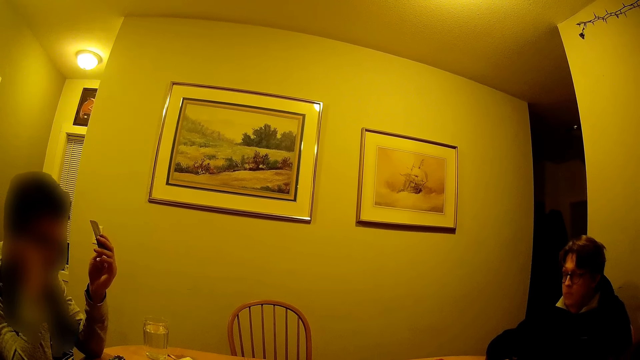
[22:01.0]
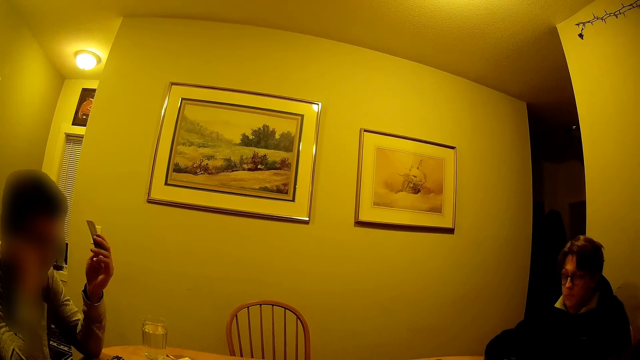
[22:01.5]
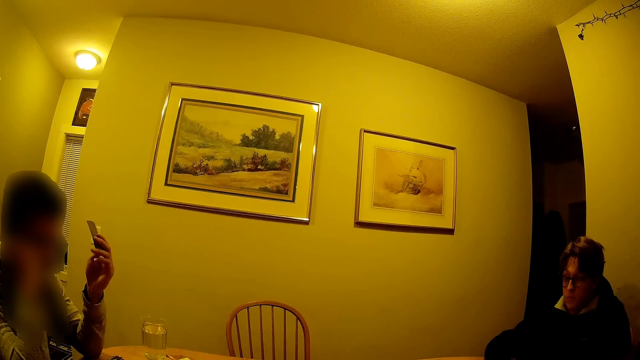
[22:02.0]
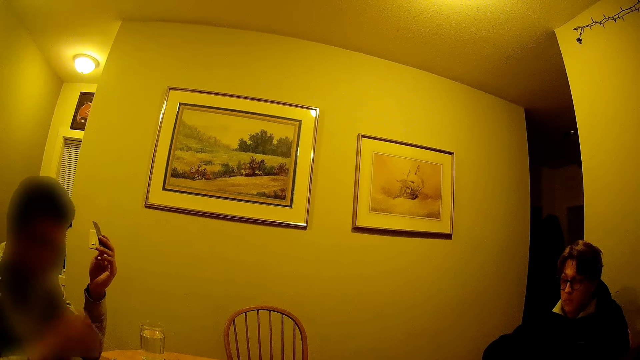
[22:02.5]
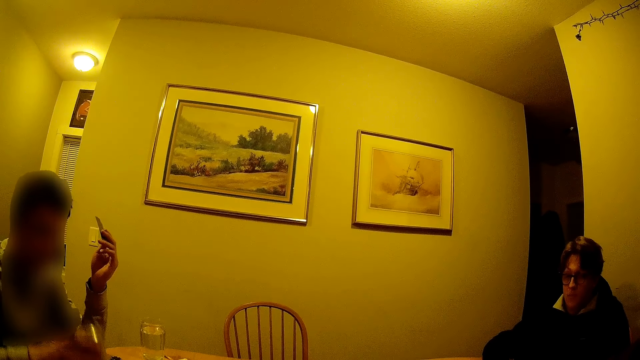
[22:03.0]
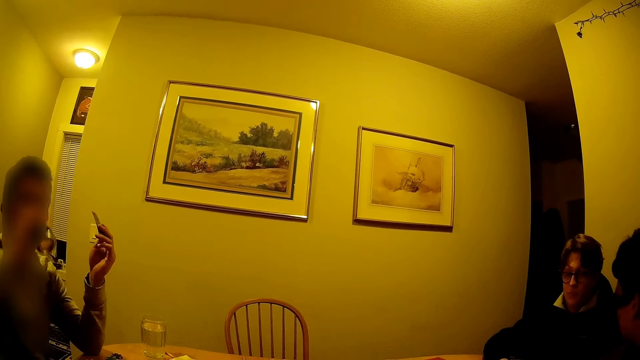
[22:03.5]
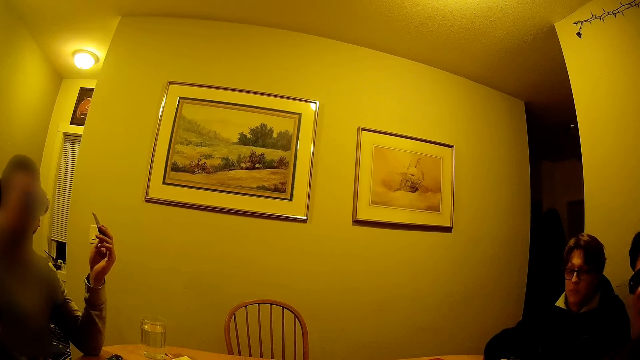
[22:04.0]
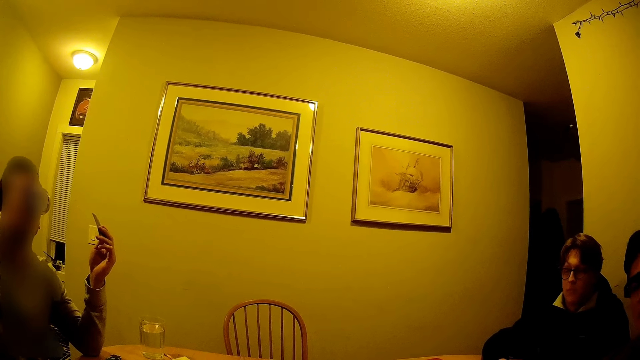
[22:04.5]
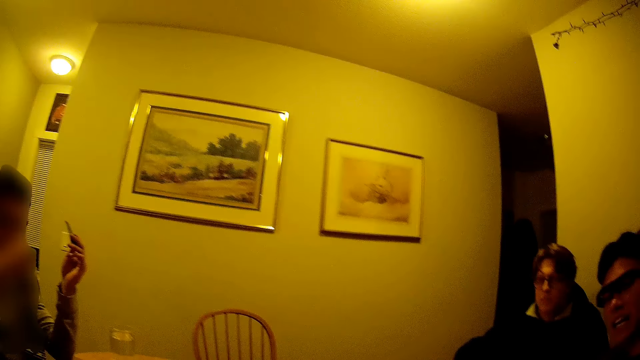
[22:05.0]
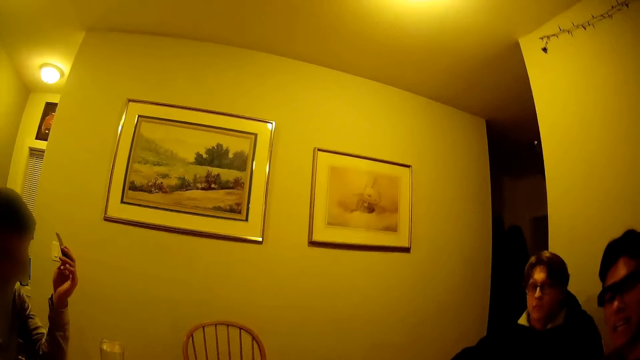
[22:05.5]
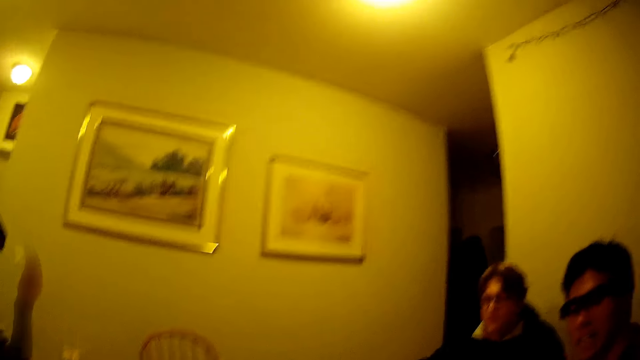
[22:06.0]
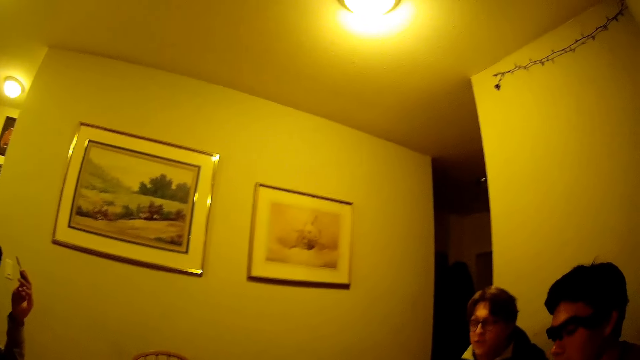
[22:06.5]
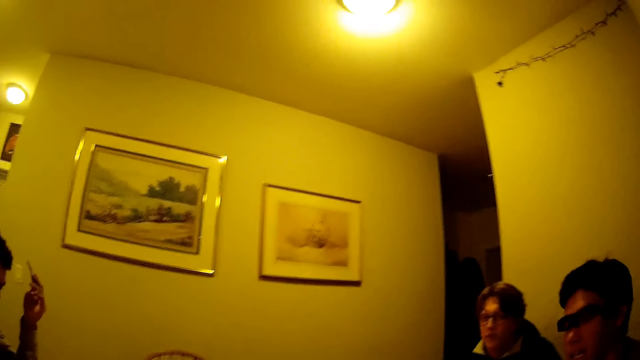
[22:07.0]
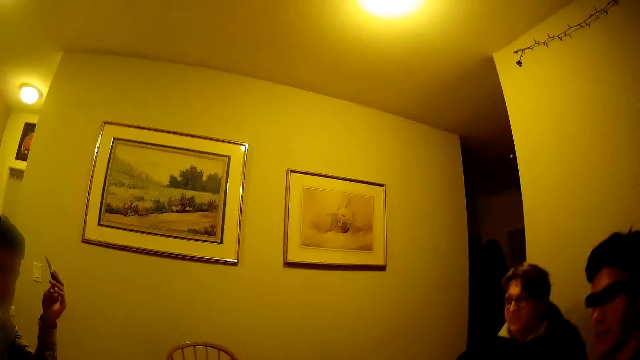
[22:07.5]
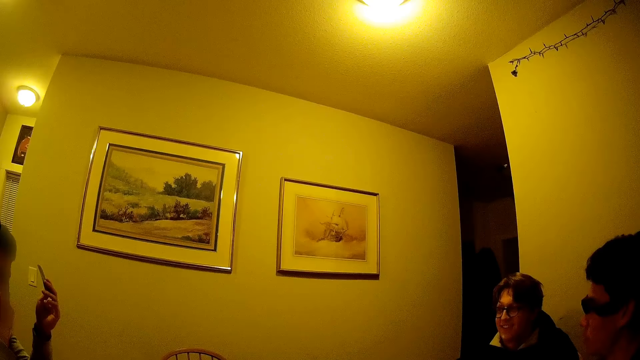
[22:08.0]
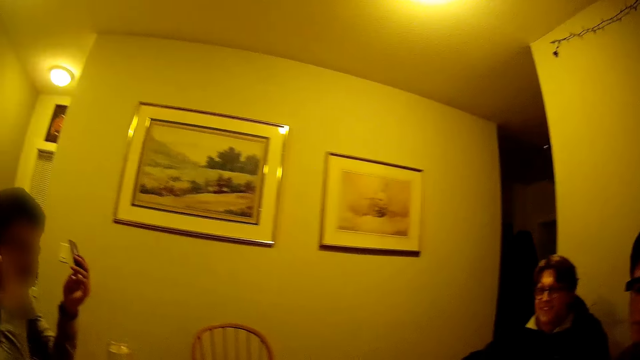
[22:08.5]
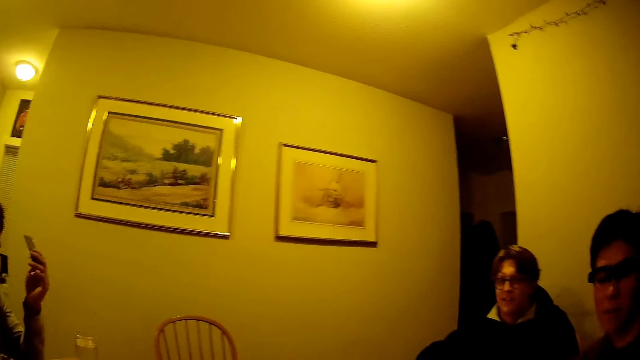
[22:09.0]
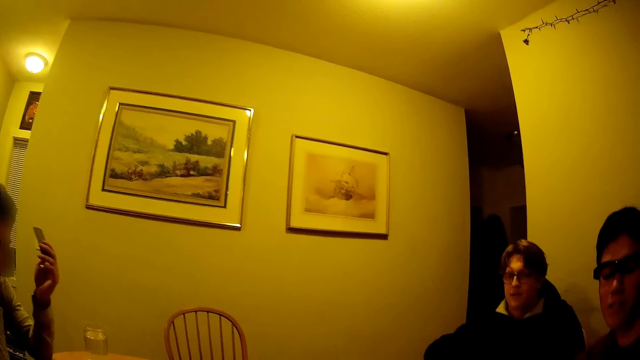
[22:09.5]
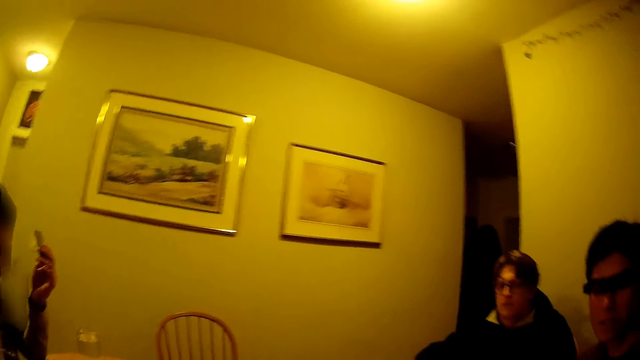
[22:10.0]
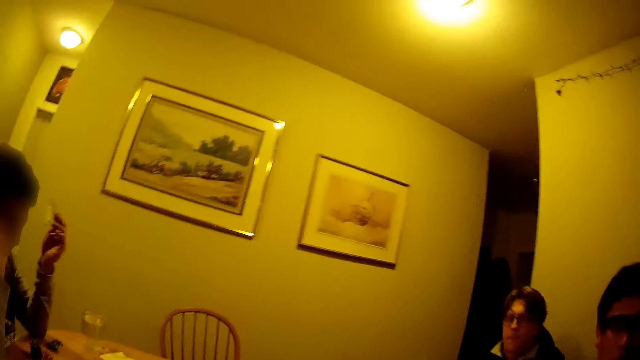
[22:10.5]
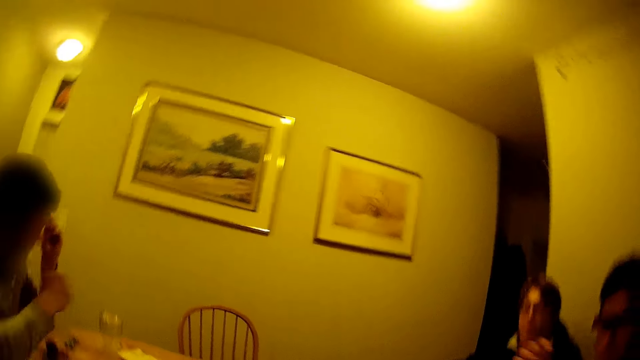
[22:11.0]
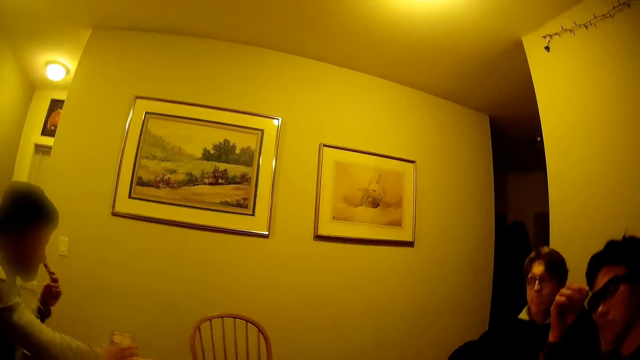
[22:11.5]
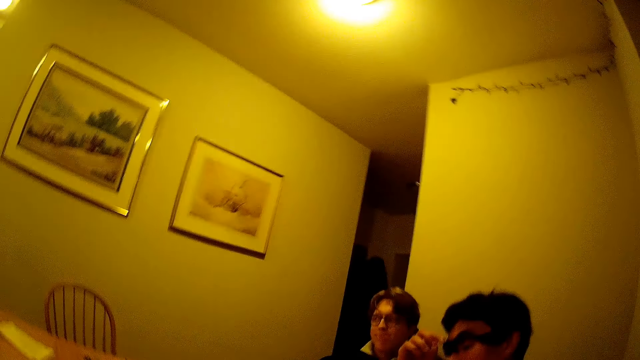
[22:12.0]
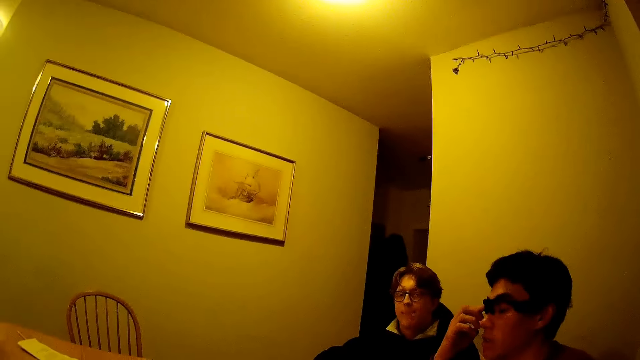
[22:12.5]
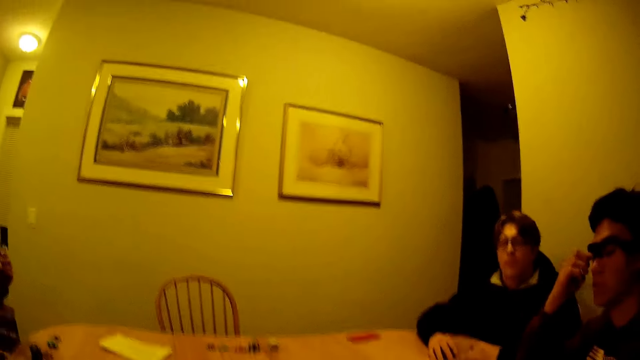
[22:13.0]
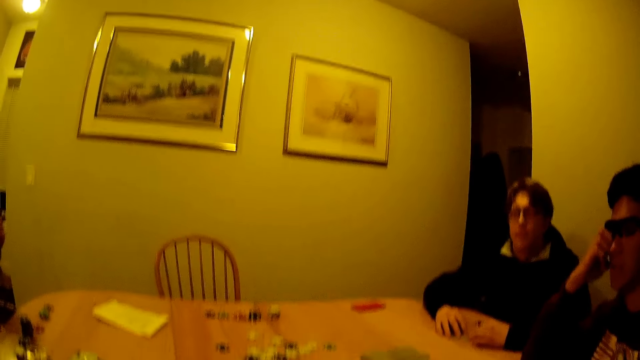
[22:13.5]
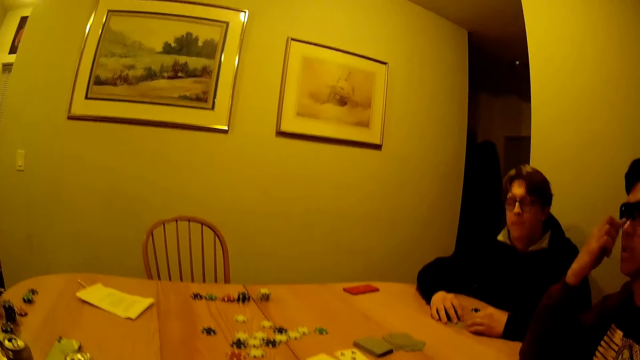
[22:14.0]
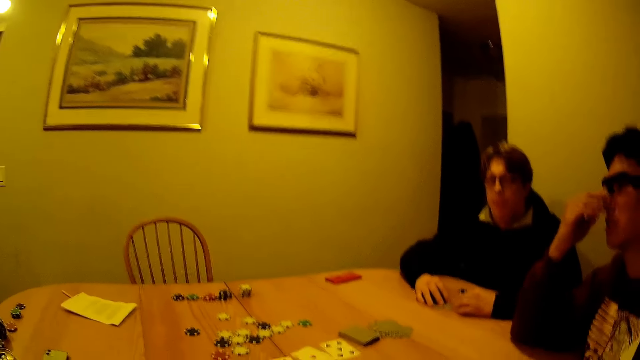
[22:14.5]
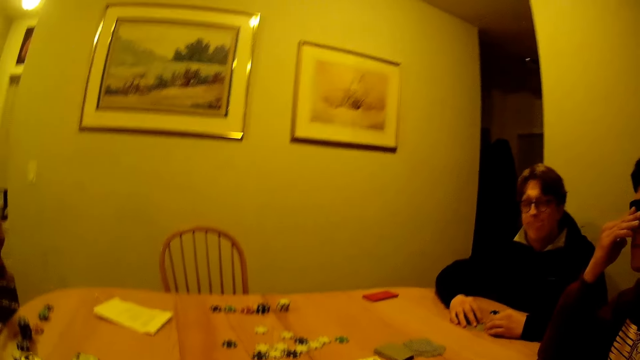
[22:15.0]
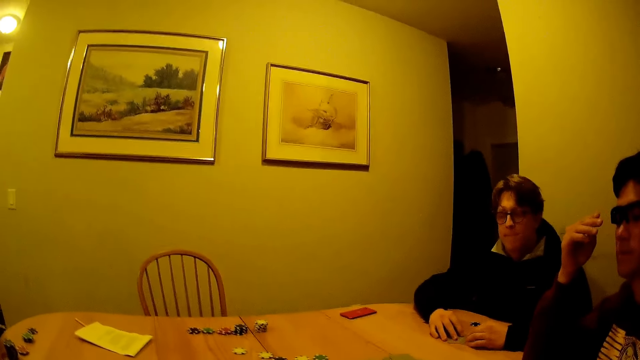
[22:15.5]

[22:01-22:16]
A man picks up a can of beer from the table with his right hand. He drinks from the can of beer in his right hand. He drops the can of beer on the table with his right hand. He picks up the can of beer from the table with his right hand.

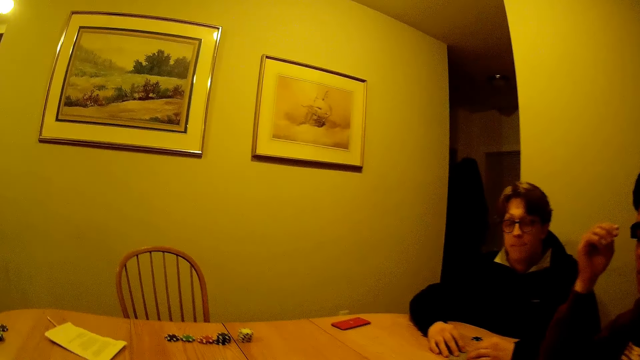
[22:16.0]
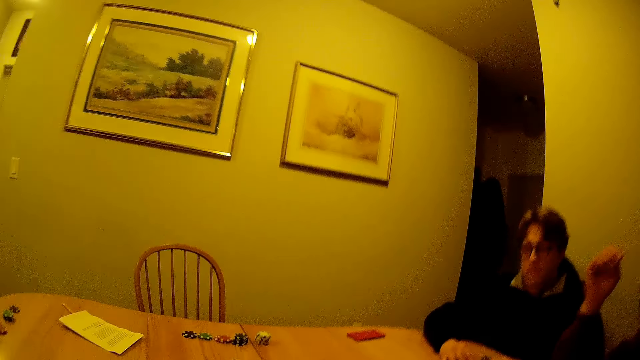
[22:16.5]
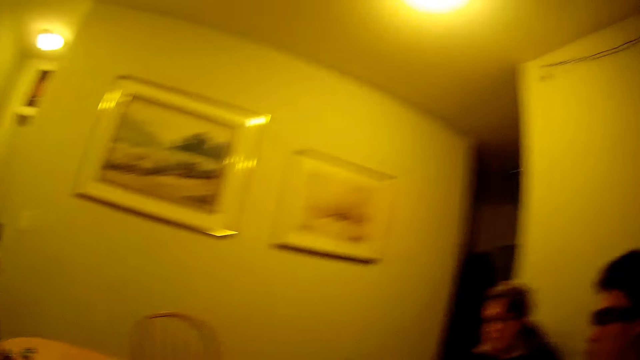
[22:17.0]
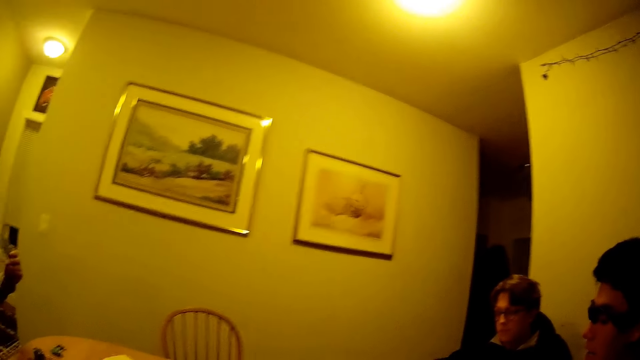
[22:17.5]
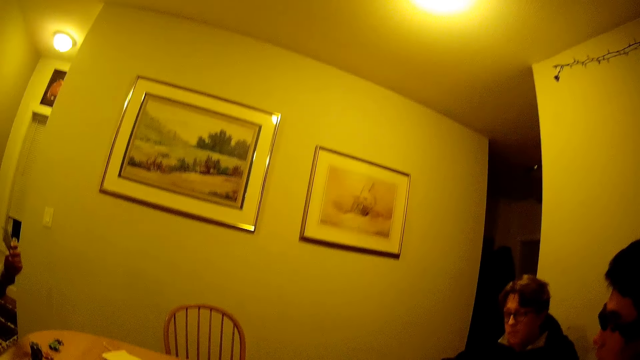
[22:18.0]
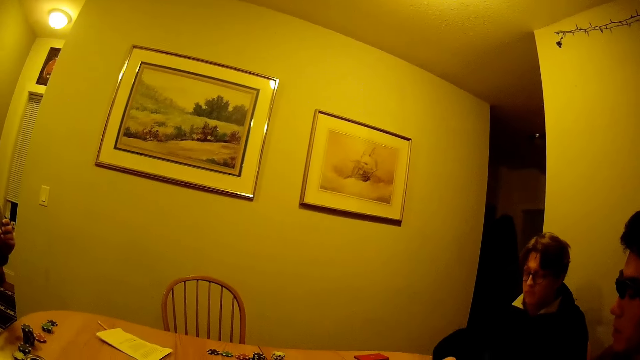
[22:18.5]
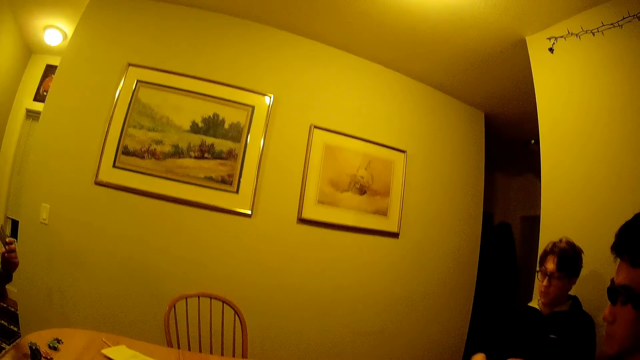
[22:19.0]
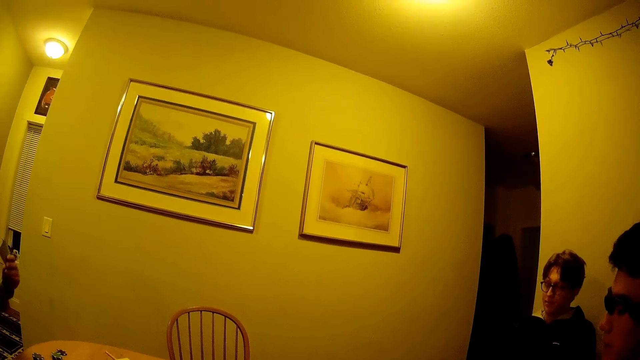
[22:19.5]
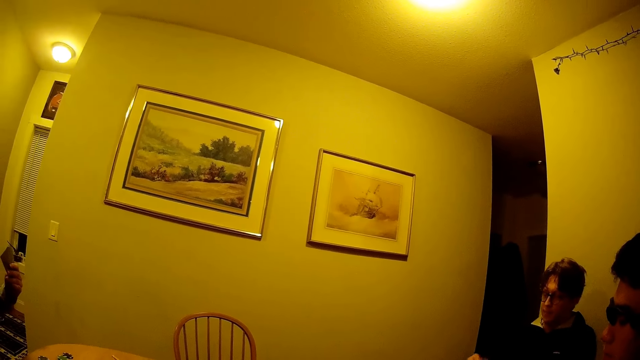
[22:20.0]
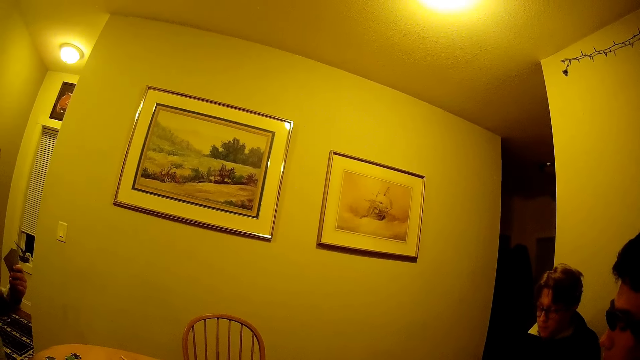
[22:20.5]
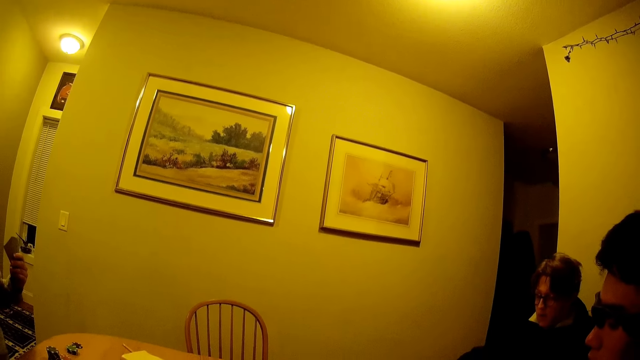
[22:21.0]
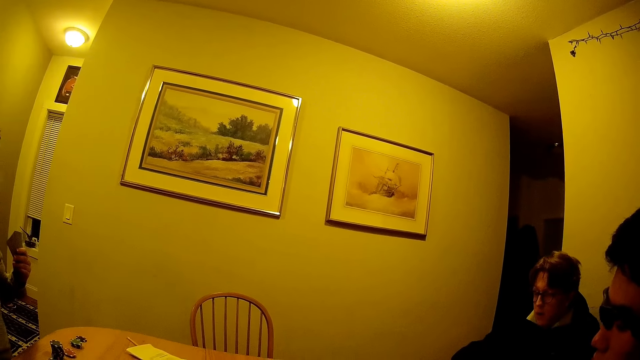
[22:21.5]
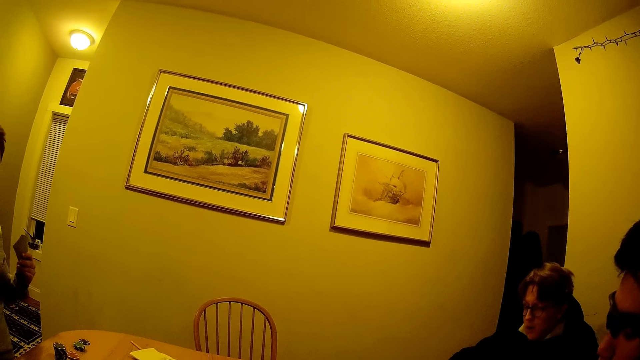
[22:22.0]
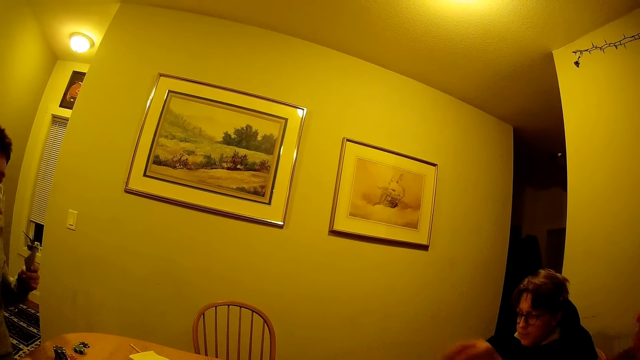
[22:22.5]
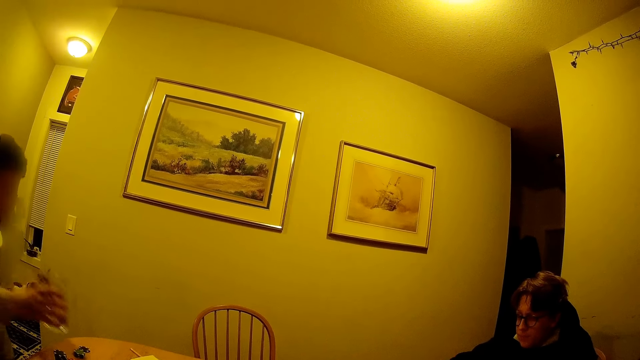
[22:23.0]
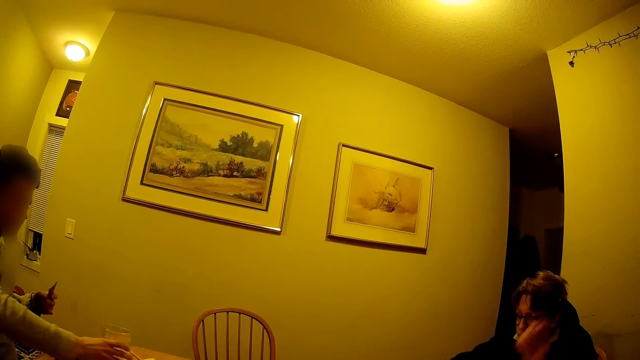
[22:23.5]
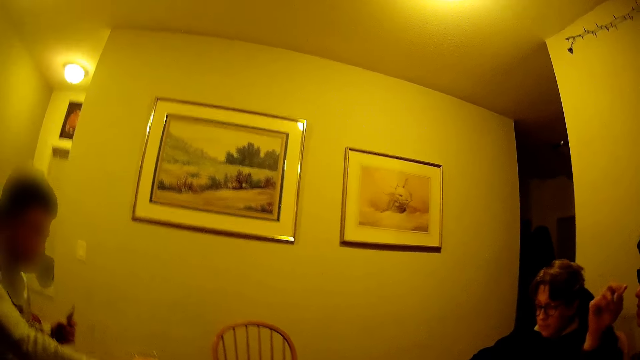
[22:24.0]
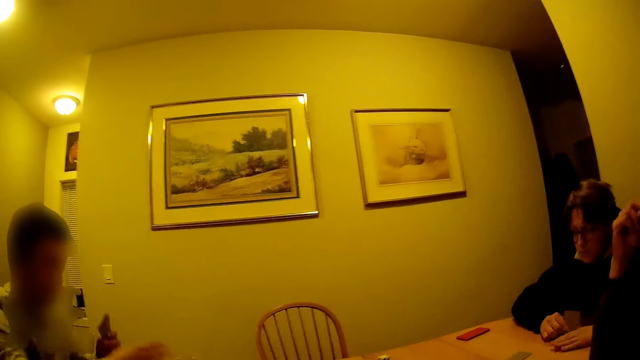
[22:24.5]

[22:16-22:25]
The camera wearer plays with something. A man drops a can of beer on the table with his right hand. Another man drums on the table with both hands.
